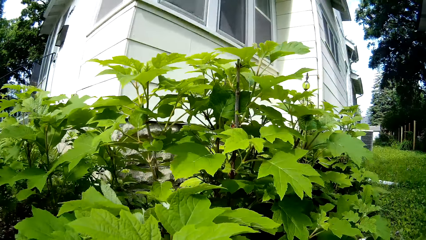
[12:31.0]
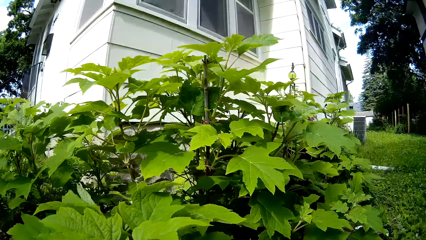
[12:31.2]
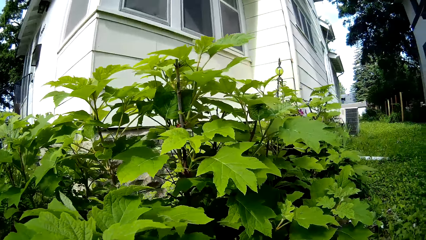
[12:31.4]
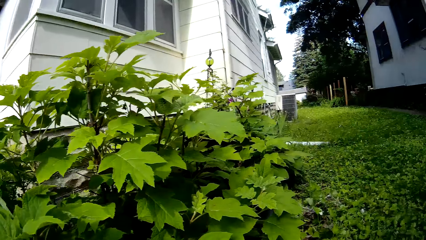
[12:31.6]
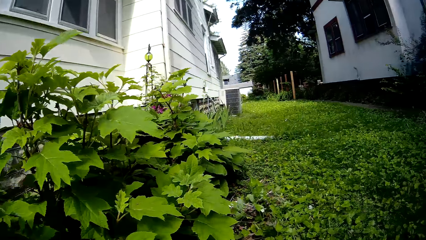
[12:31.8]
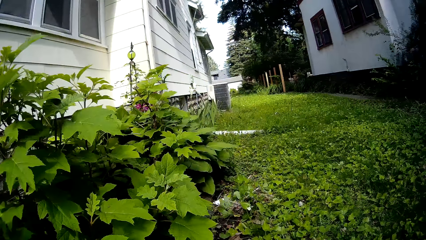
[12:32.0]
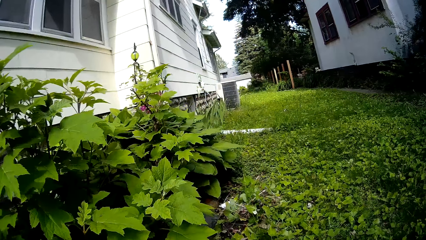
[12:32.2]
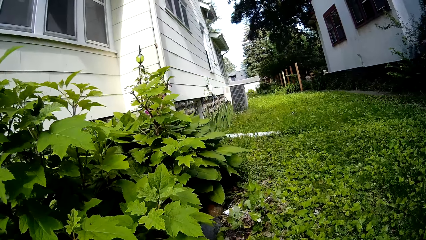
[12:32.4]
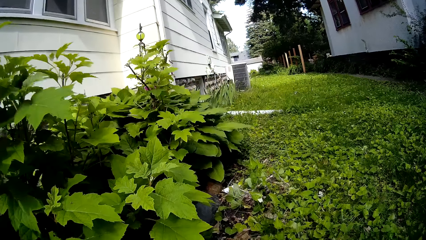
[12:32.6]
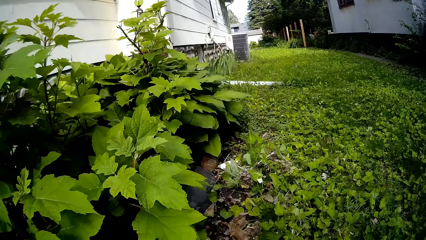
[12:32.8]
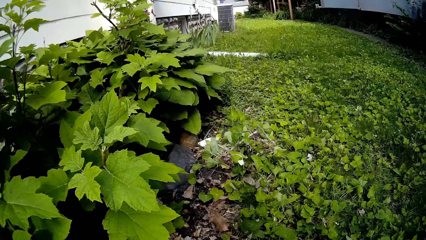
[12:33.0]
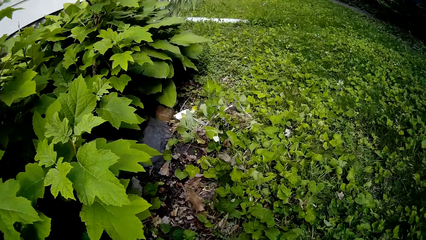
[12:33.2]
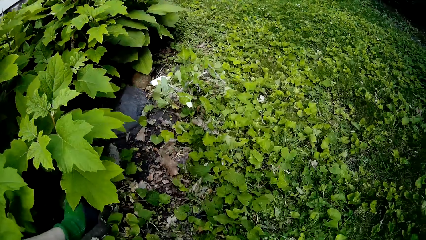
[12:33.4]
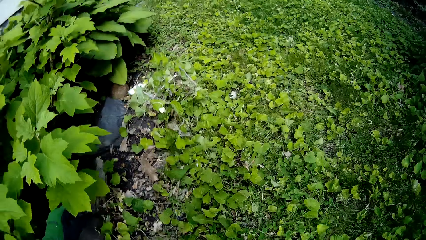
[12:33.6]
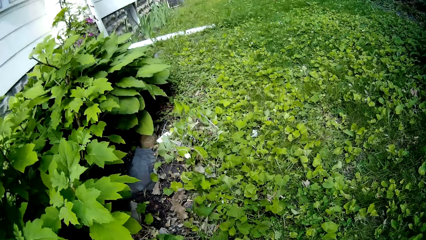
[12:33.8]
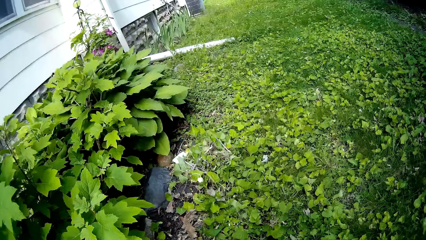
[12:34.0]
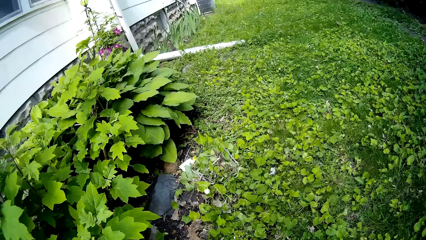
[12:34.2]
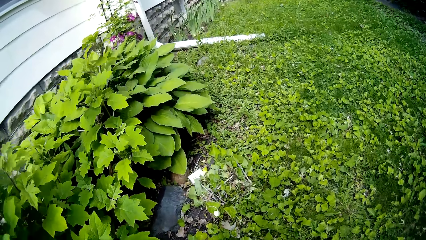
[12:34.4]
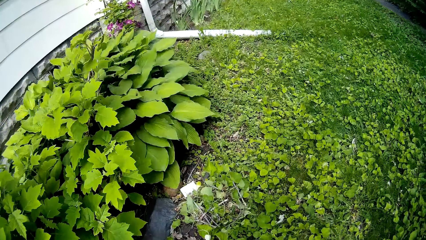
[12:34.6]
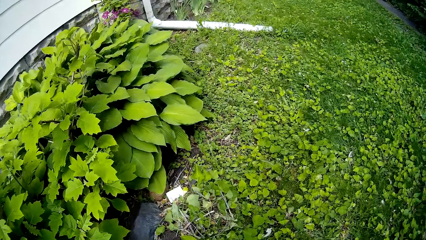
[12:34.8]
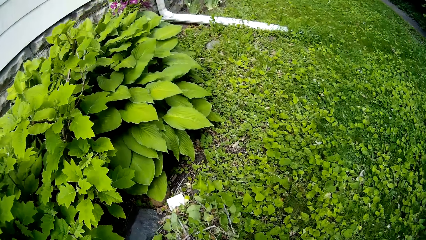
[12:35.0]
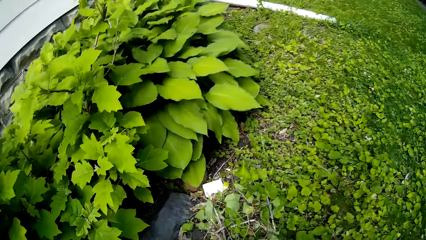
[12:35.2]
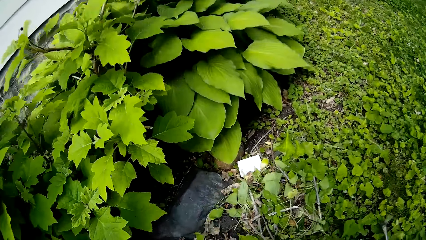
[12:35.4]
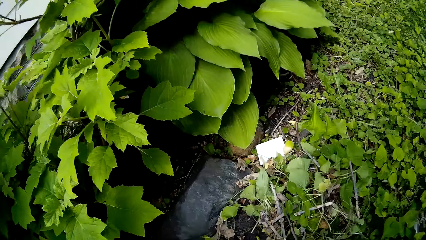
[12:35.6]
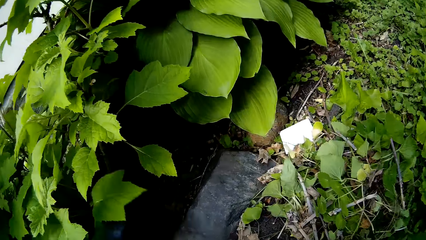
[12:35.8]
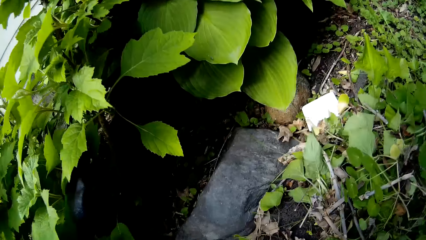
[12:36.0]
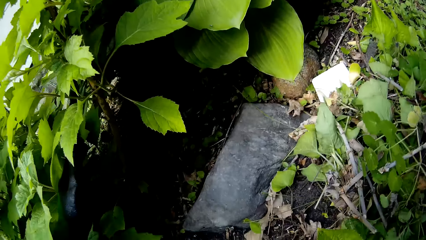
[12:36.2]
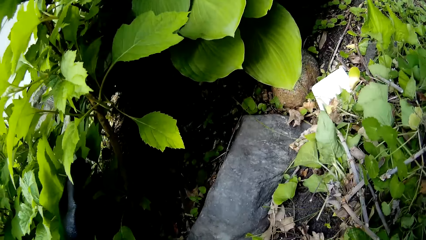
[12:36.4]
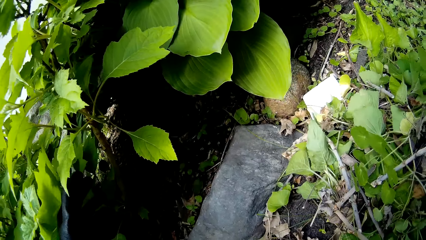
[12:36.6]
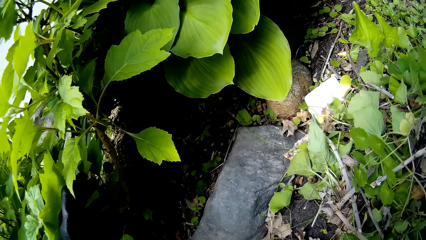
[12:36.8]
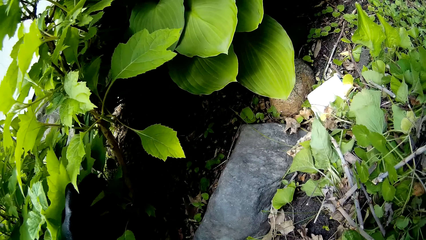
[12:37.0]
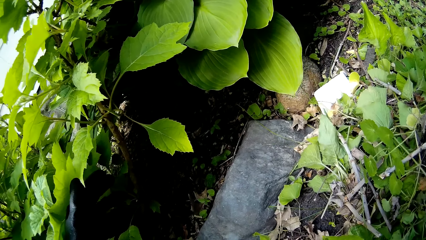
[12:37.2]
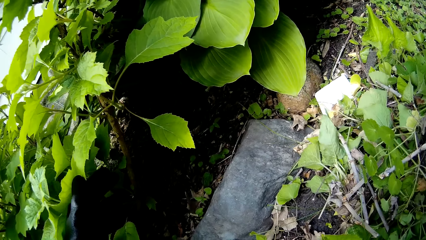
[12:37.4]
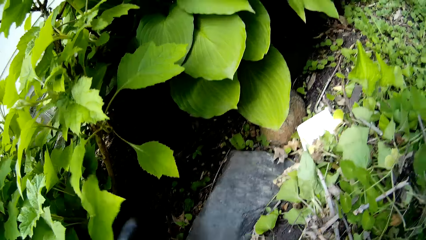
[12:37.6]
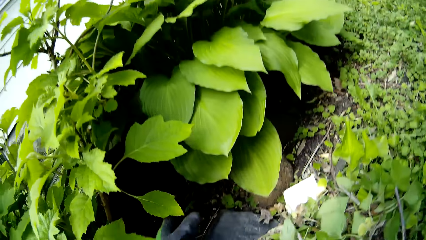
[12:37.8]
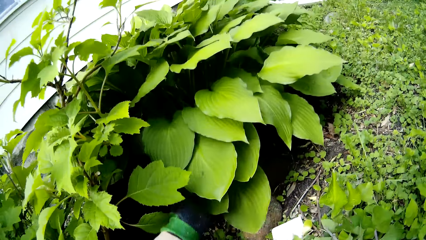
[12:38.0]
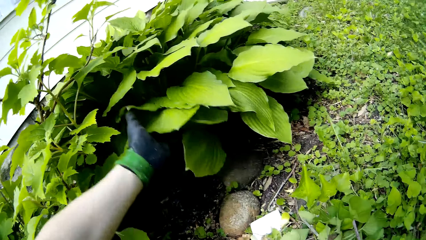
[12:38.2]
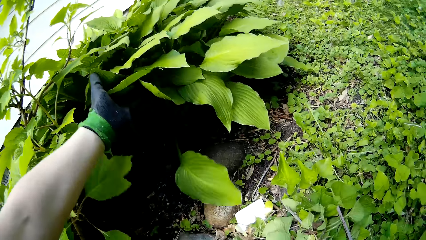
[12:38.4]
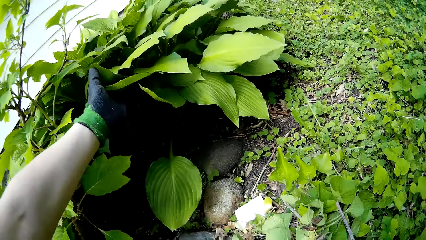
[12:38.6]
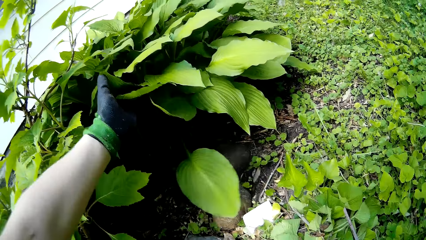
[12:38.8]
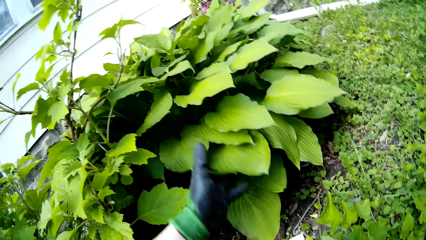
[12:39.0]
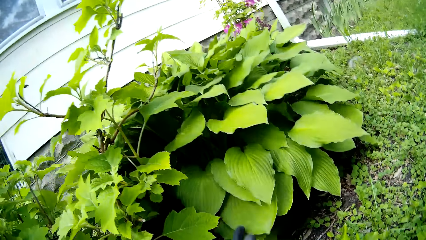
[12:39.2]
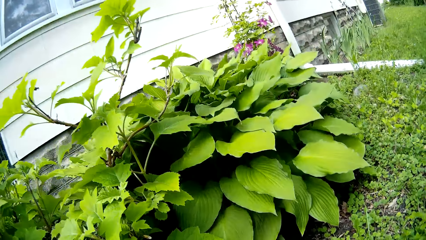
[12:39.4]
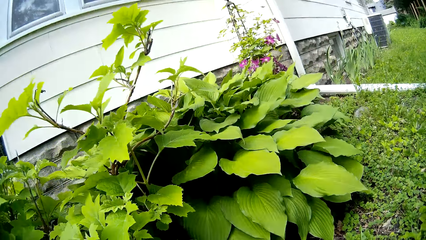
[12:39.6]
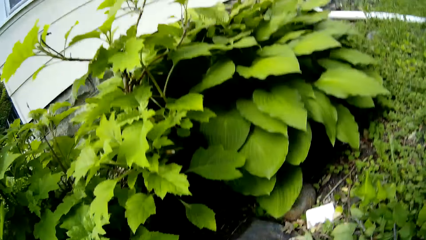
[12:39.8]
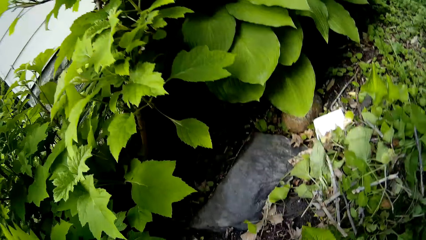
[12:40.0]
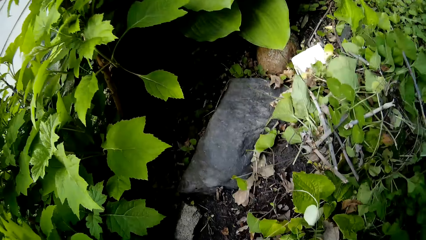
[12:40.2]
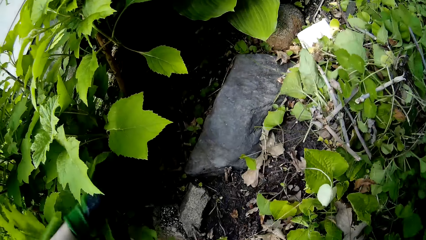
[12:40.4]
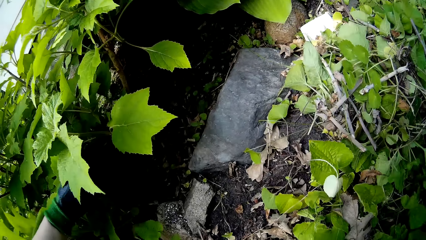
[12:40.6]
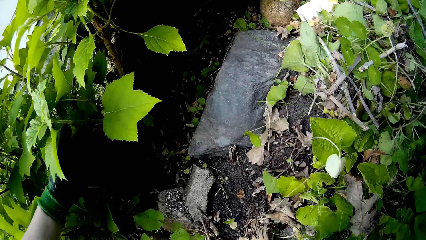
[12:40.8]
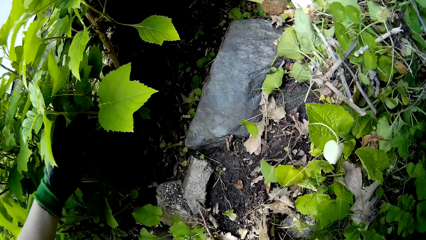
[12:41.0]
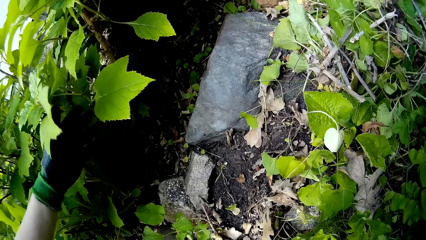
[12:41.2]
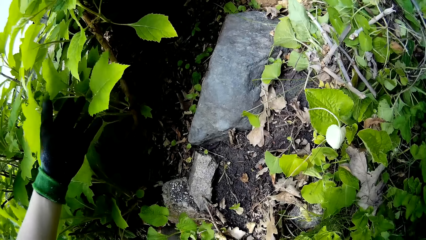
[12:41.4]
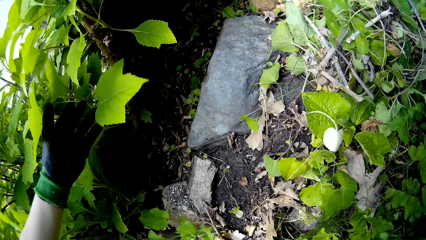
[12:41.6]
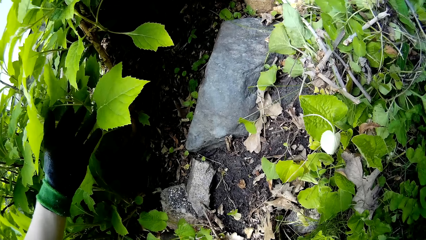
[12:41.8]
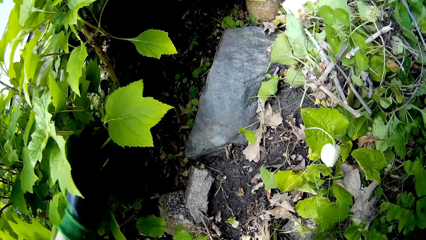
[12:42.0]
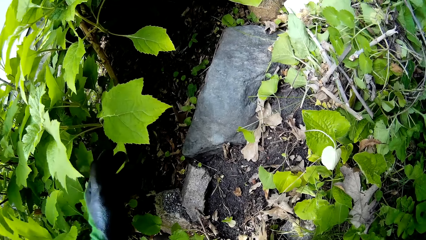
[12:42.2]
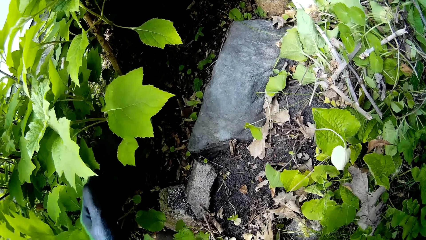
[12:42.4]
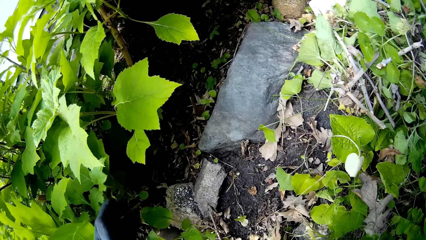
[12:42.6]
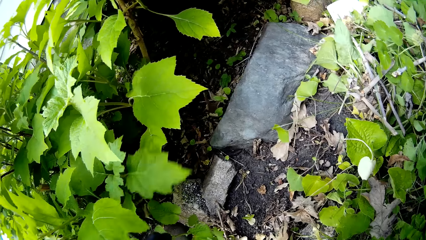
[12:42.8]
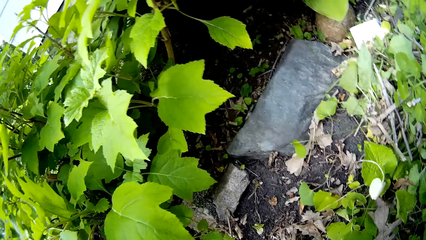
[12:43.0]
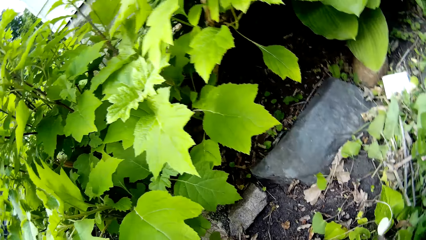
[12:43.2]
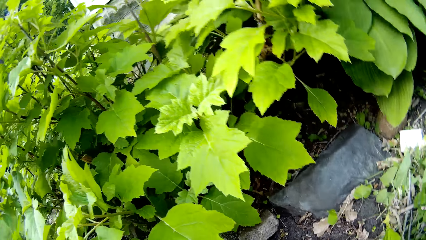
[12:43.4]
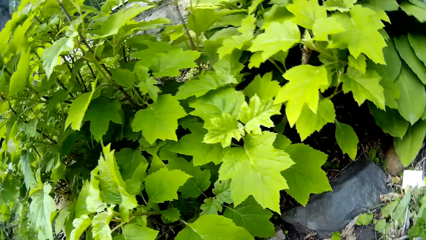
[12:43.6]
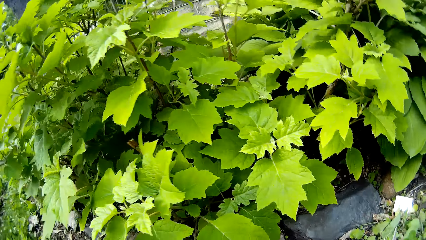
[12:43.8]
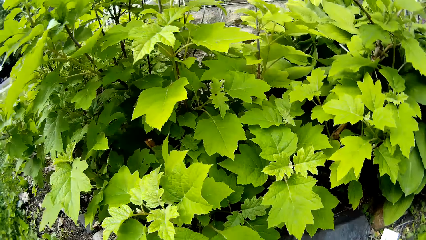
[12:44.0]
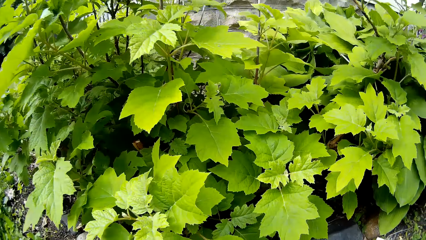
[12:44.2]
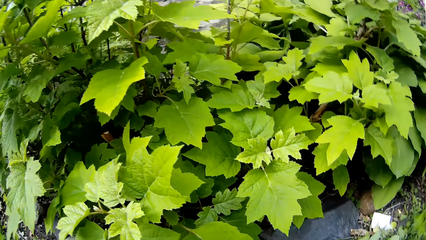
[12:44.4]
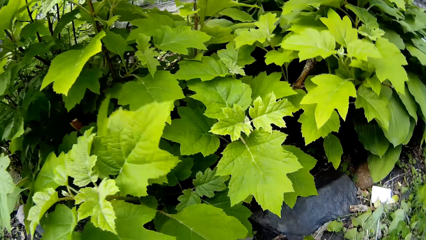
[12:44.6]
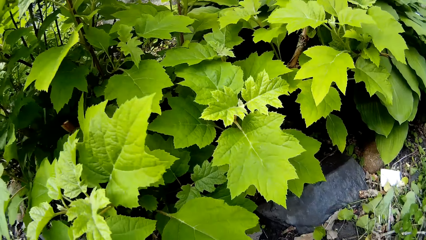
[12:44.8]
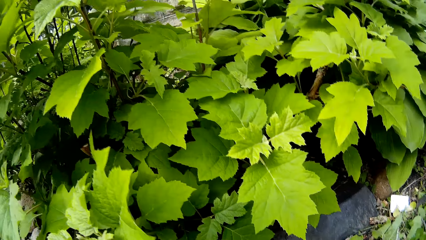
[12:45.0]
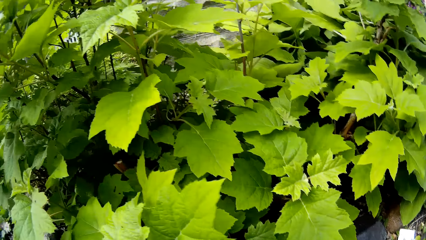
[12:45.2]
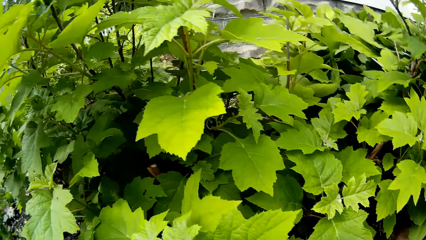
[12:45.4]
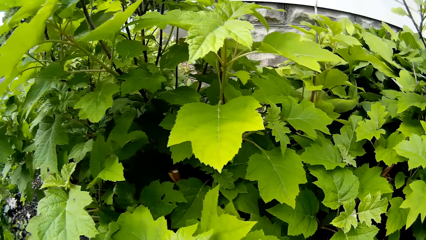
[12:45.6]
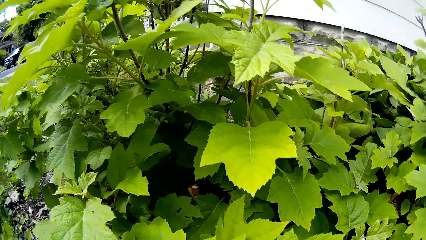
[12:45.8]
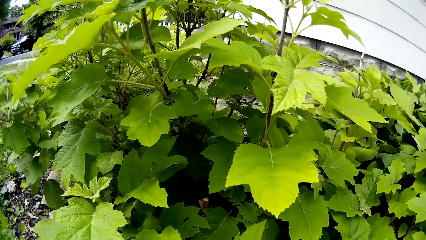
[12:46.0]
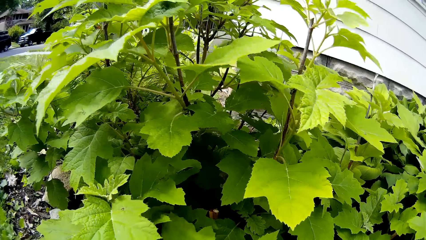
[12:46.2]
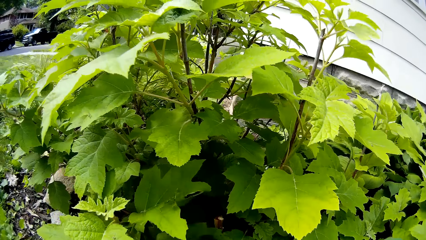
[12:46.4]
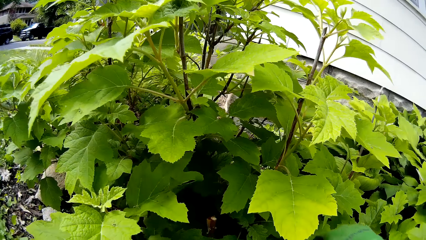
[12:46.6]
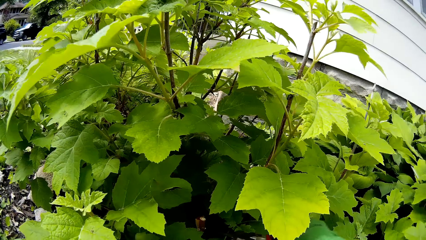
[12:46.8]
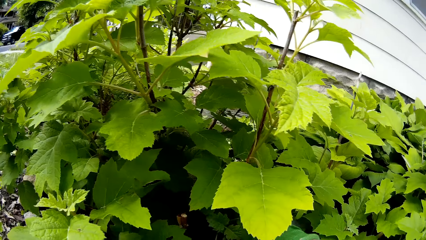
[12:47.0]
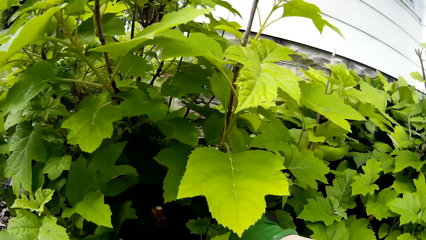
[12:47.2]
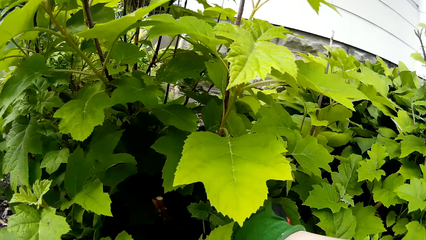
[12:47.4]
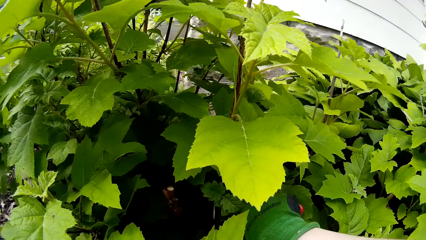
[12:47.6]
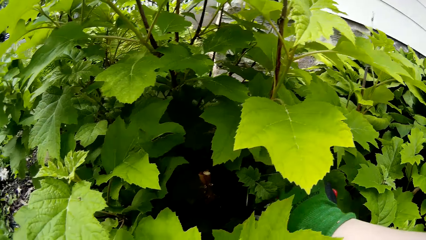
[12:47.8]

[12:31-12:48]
The camera wearer stands, moves forward and squats. She holds the plants. She pushes back some leaves with her left hand.
